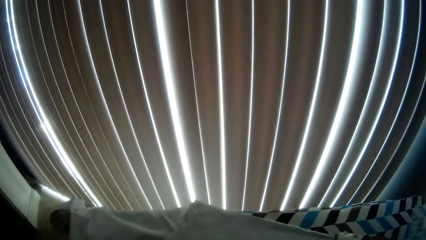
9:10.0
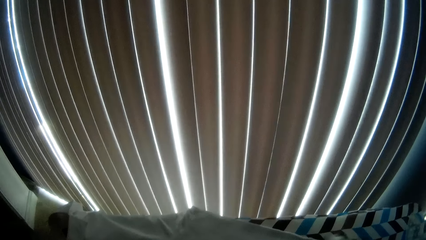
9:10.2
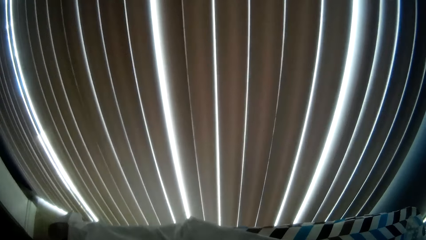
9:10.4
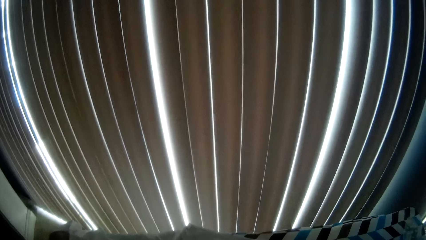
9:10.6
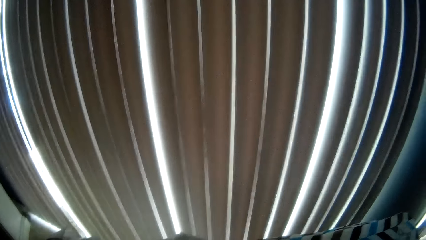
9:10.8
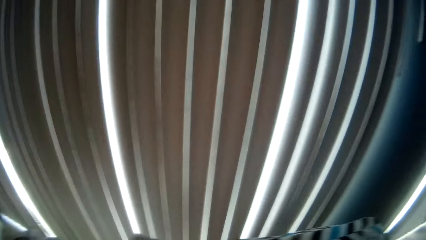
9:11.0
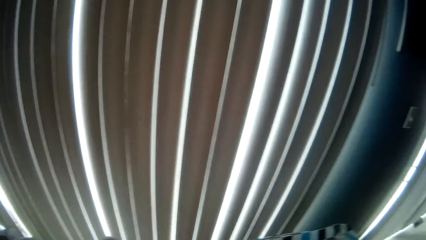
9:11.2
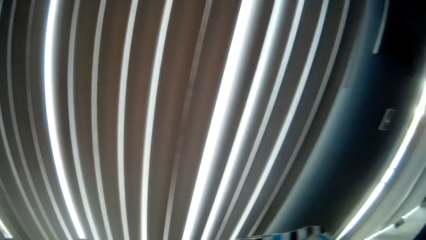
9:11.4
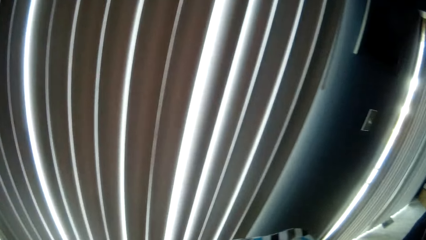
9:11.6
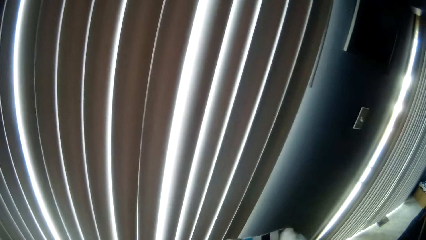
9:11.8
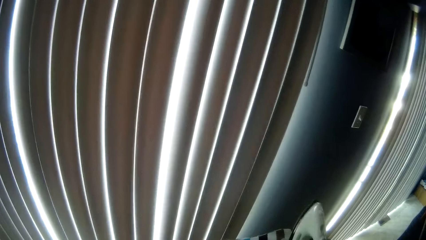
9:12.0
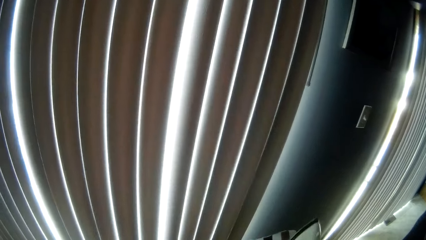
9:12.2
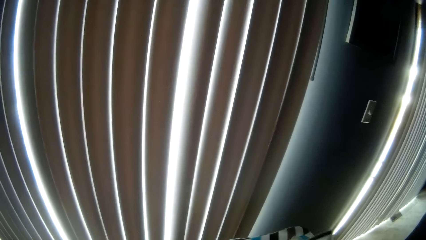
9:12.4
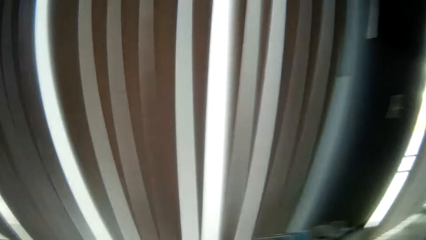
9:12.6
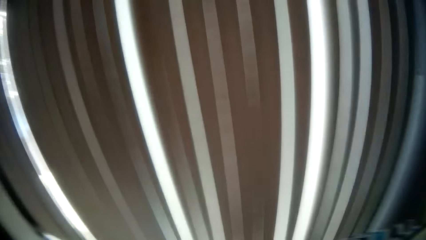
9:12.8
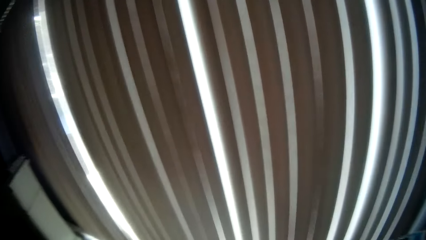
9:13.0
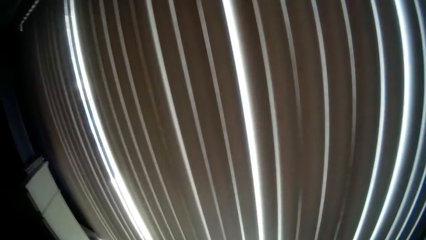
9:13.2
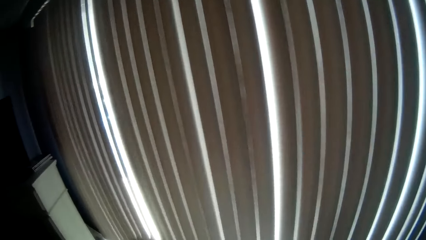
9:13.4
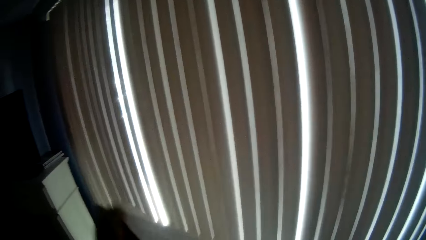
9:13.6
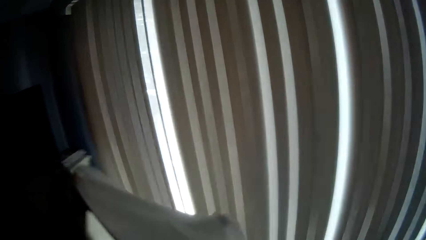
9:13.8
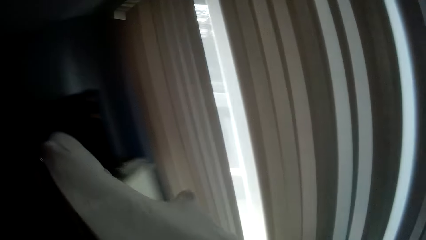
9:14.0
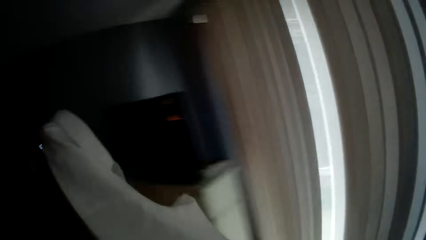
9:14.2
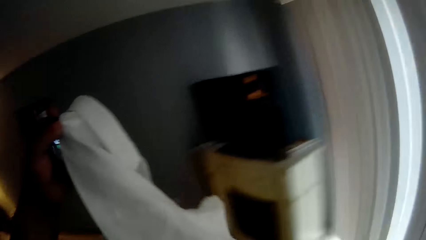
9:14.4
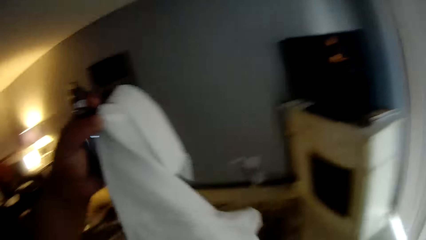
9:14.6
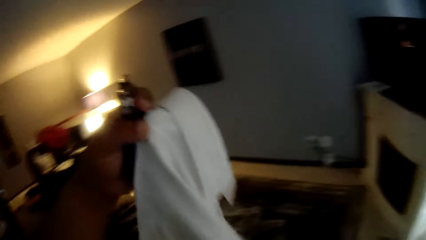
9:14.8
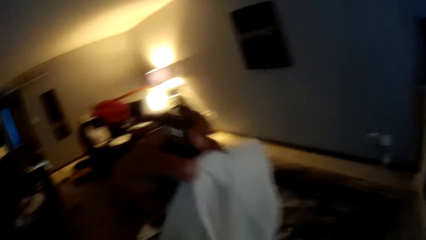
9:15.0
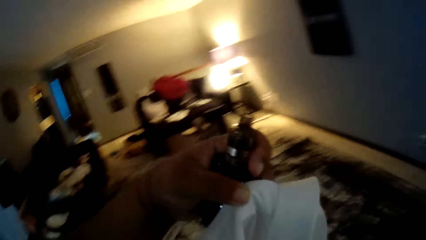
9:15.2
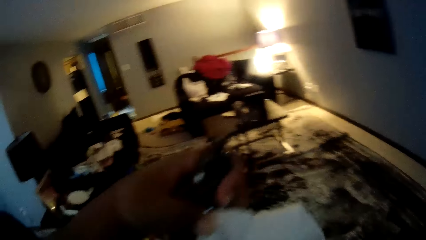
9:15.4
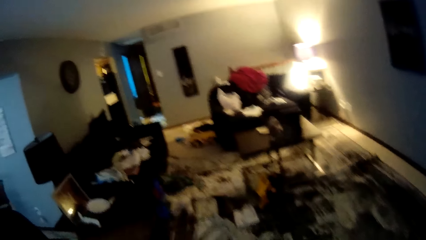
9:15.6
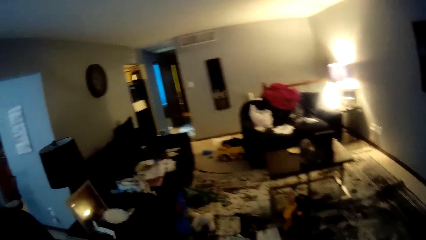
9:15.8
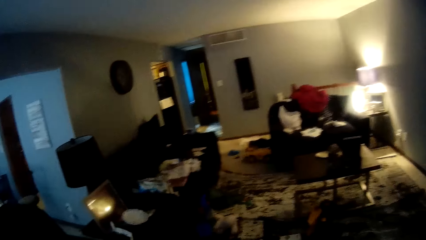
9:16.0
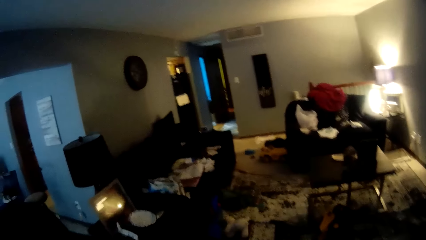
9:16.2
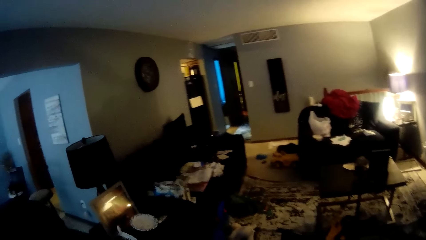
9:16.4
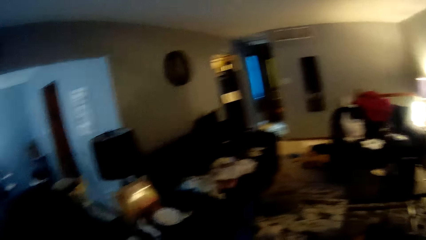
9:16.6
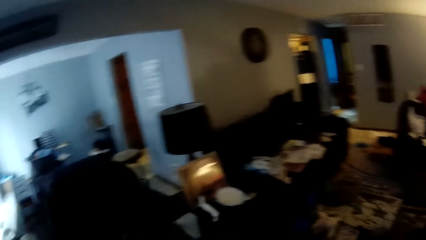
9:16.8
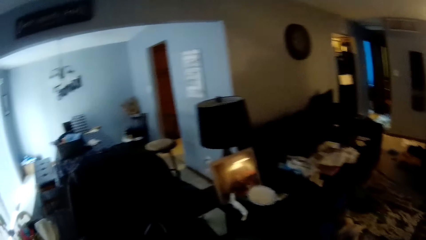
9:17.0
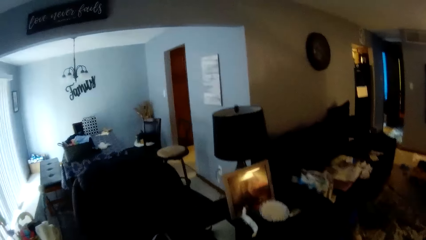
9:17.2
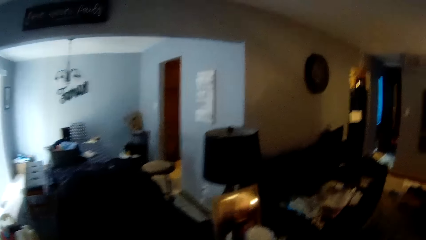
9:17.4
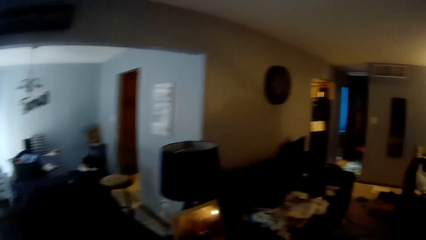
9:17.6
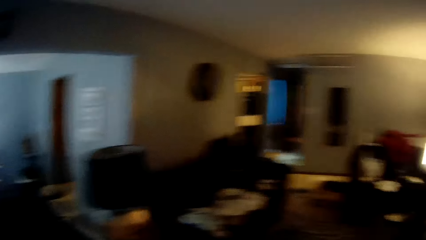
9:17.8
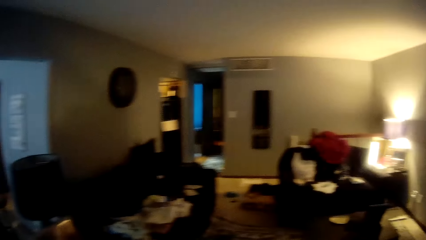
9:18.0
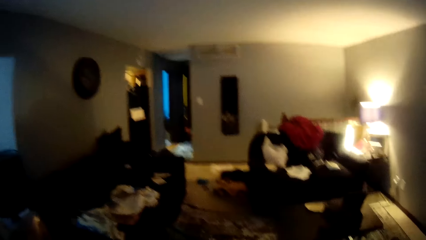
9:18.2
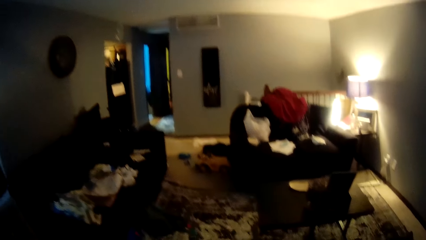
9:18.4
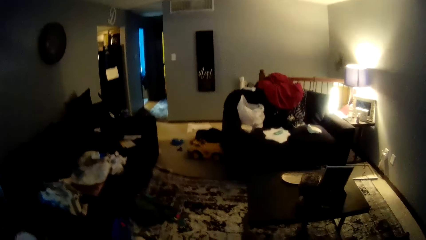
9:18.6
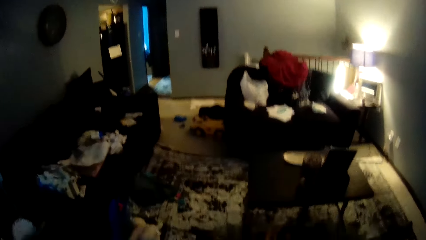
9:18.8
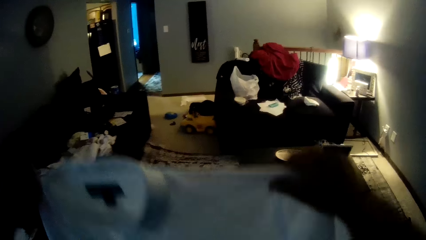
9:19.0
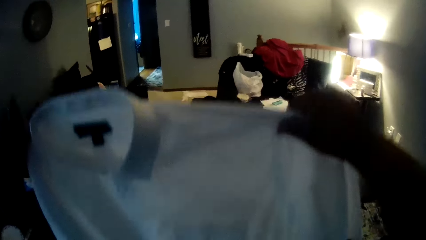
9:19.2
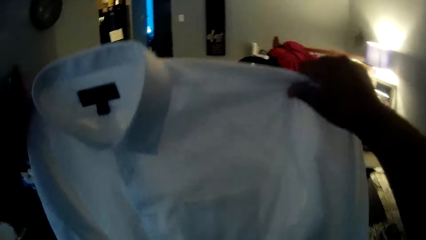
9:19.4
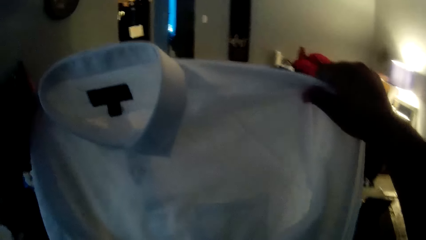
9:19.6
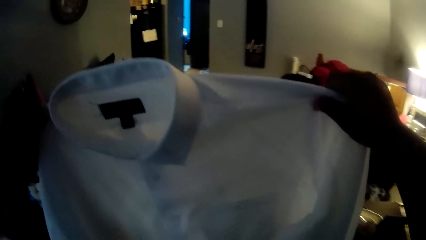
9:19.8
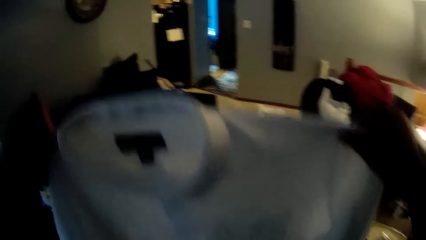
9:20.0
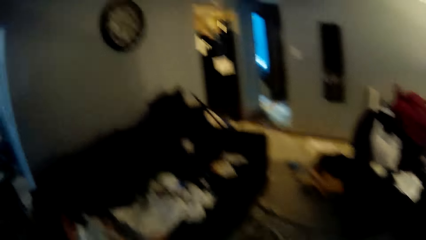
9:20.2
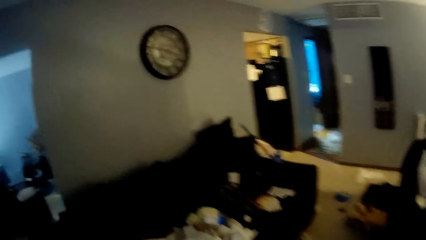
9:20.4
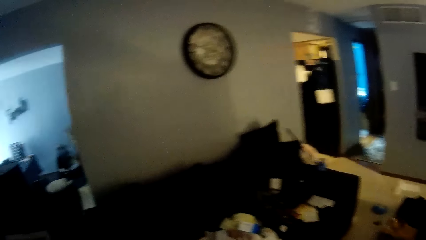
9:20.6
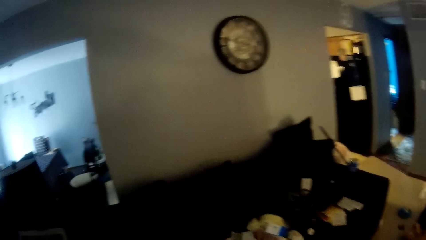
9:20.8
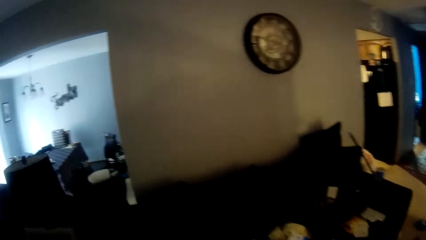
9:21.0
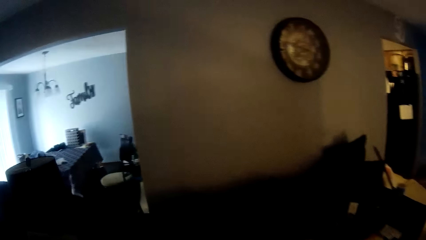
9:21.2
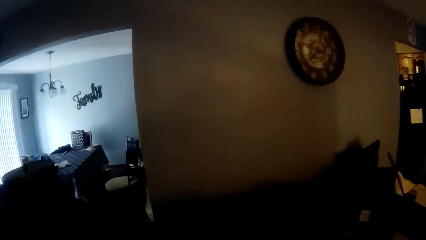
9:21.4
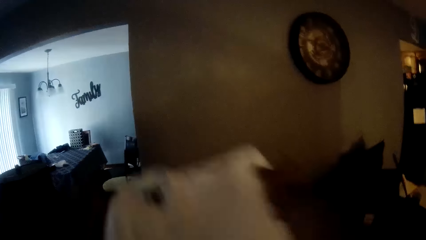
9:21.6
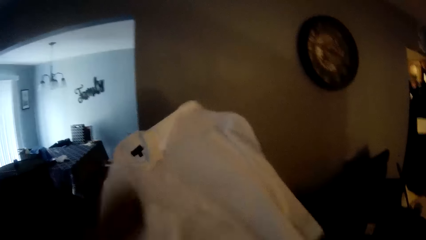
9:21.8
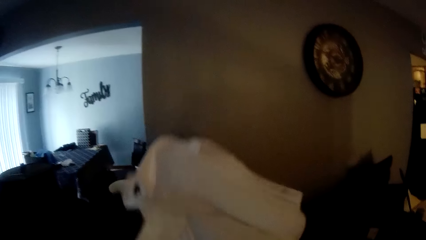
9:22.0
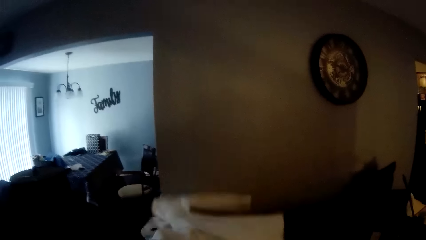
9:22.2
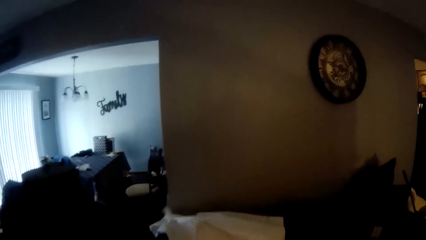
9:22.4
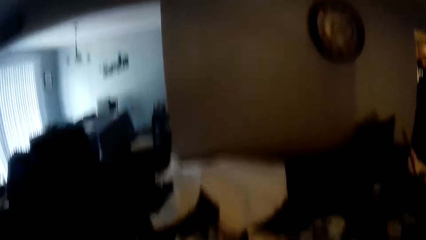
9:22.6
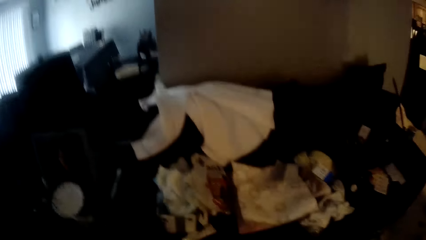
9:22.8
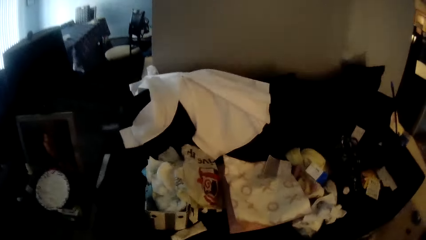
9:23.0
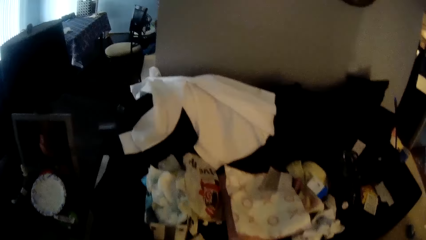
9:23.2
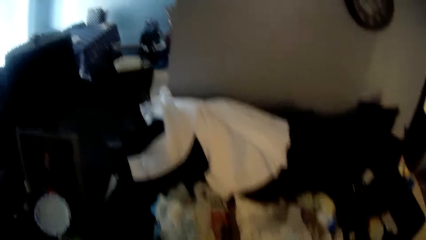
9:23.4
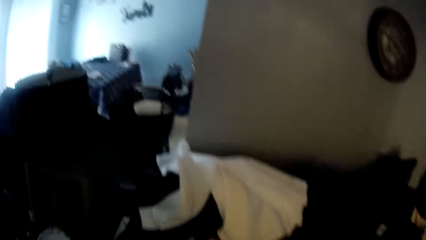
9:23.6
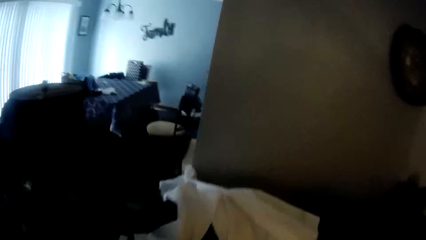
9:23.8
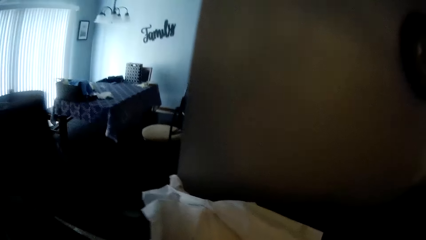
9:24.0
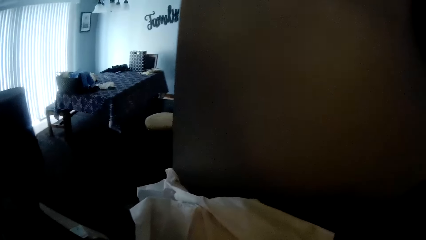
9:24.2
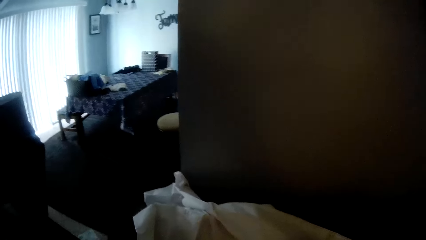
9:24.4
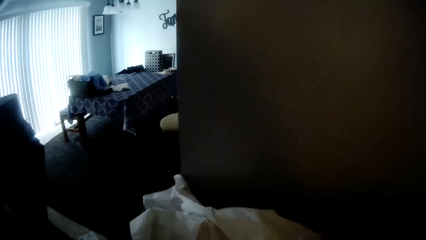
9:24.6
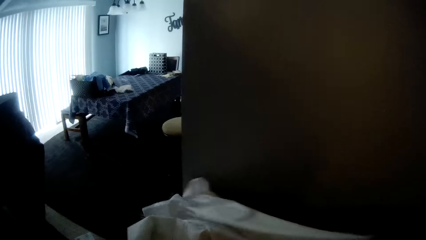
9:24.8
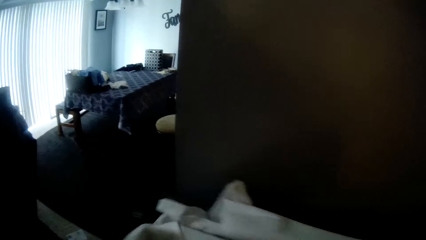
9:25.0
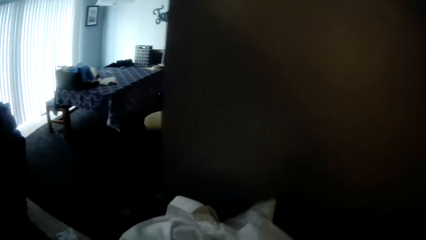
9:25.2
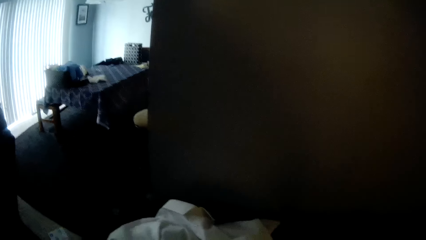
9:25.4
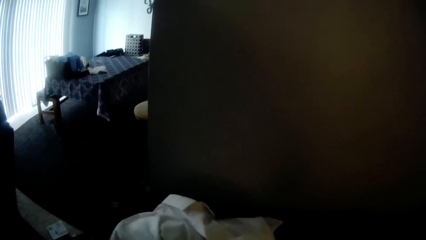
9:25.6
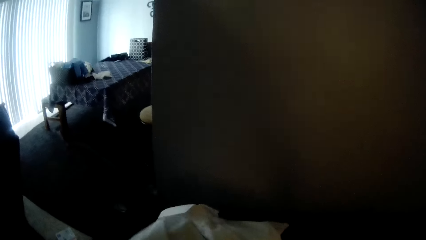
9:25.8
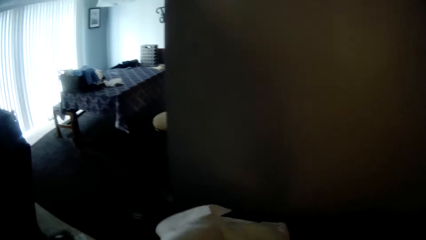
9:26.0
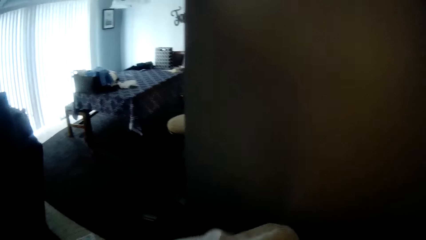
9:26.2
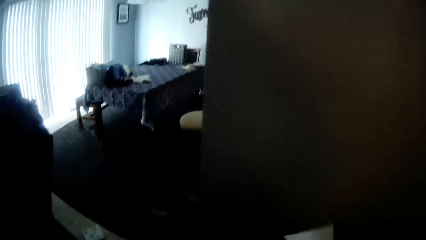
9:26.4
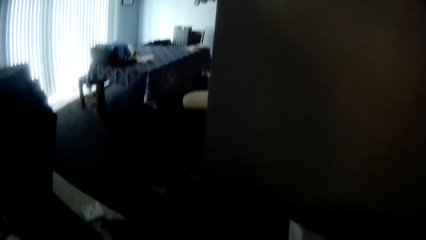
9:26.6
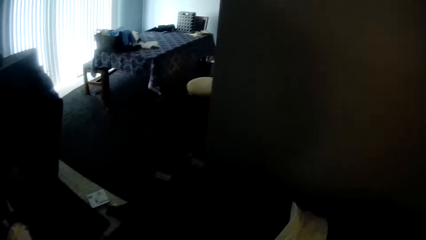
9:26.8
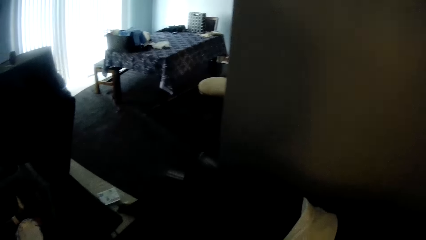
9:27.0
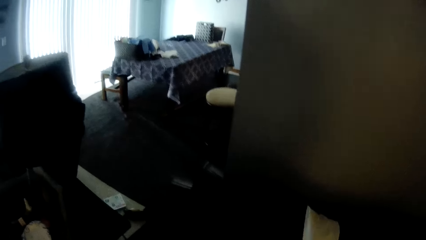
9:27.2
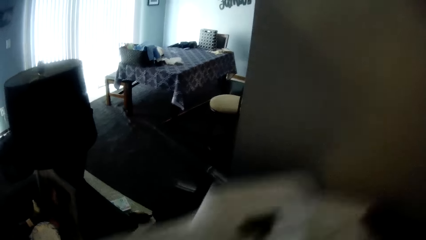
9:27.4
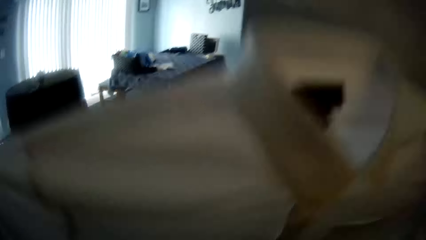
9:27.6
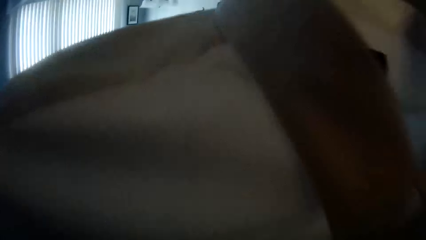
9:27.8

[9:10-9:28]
The camera wearer carries a cloth. He removes the shirt from the ironing table with his left hand. He turns around the room and walks around the room. He holds the white shirt with his hands. He throws the white shirt on a chair with his hands. He walks around the room. He picks up the white shirt from the chair with his hands.
